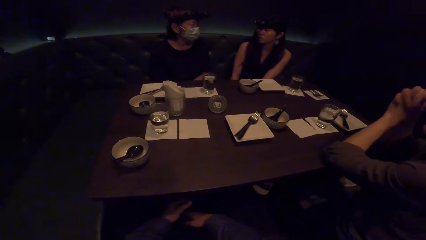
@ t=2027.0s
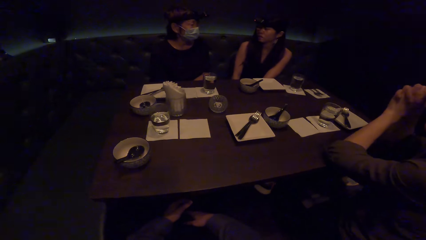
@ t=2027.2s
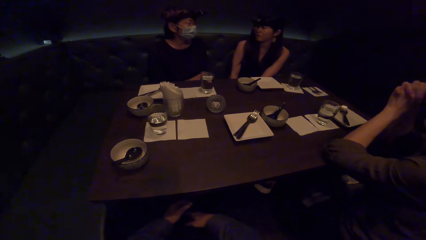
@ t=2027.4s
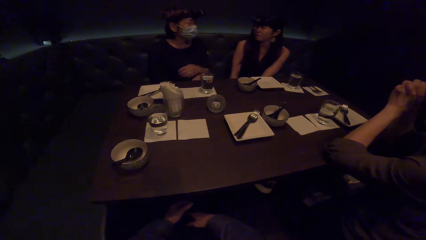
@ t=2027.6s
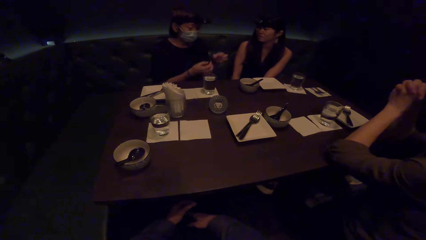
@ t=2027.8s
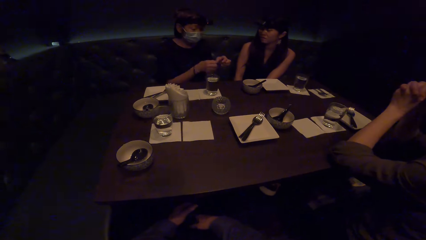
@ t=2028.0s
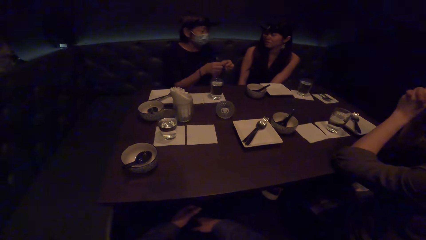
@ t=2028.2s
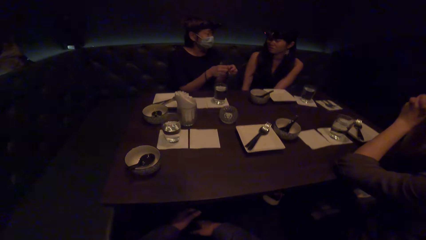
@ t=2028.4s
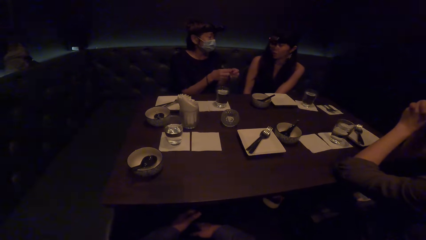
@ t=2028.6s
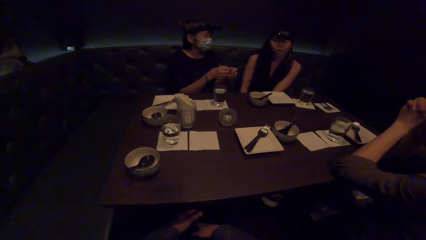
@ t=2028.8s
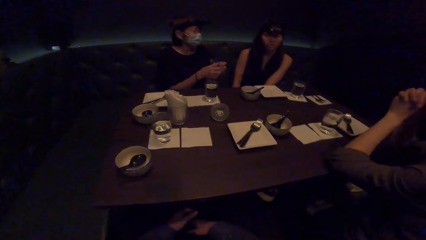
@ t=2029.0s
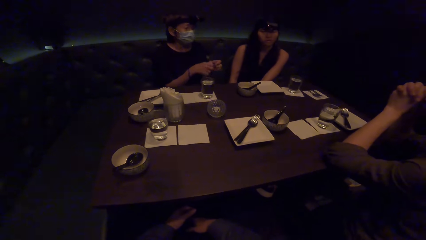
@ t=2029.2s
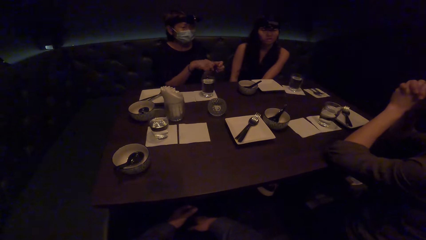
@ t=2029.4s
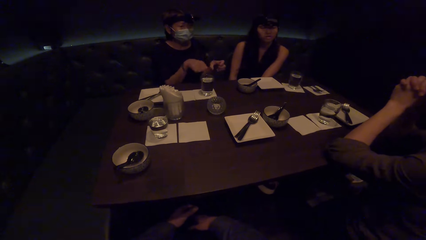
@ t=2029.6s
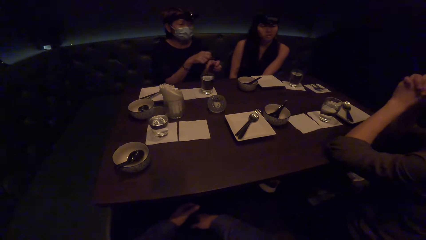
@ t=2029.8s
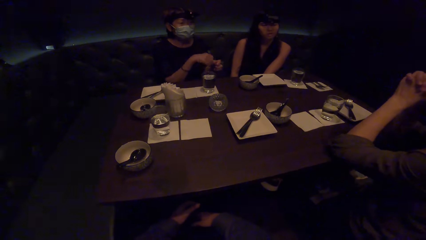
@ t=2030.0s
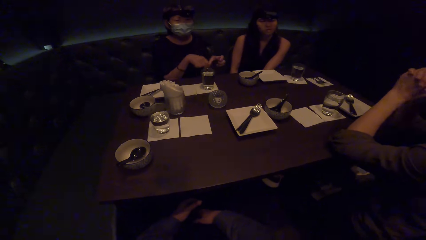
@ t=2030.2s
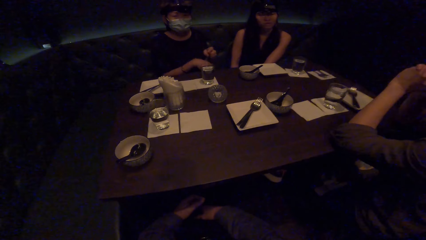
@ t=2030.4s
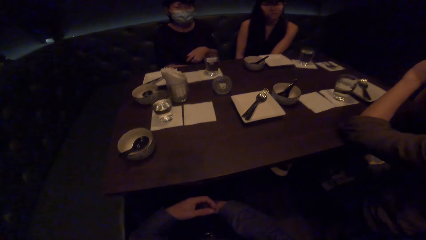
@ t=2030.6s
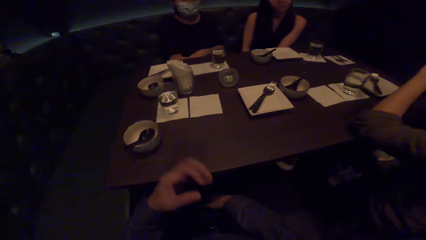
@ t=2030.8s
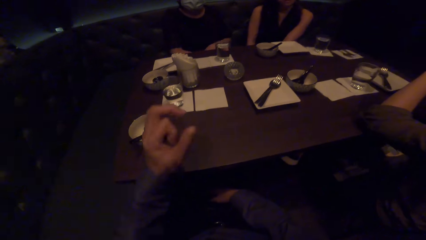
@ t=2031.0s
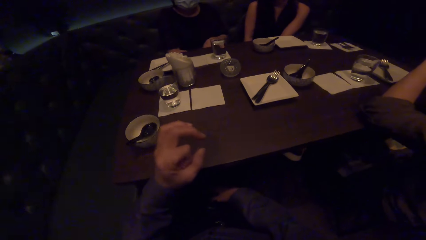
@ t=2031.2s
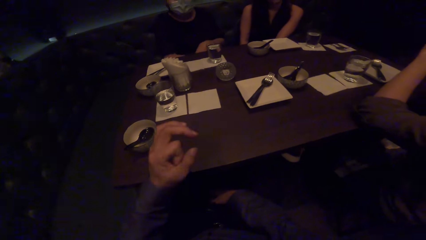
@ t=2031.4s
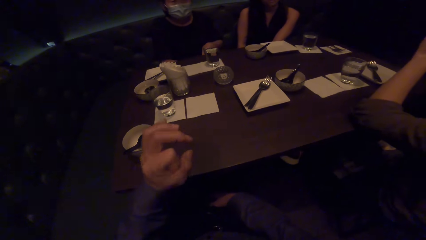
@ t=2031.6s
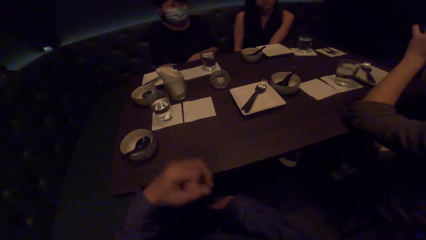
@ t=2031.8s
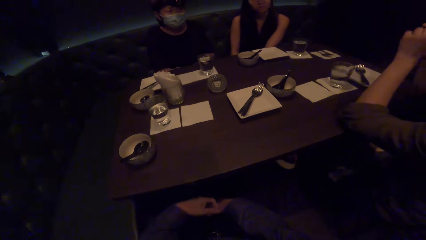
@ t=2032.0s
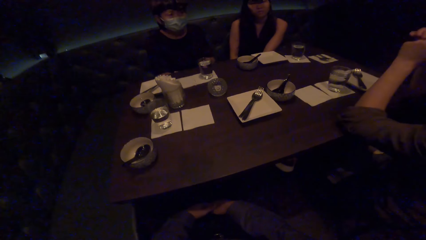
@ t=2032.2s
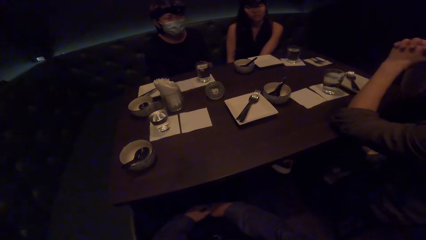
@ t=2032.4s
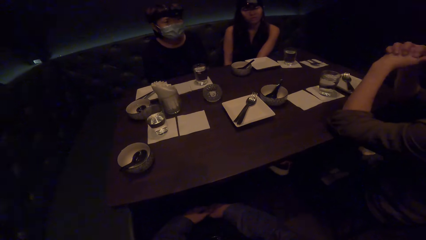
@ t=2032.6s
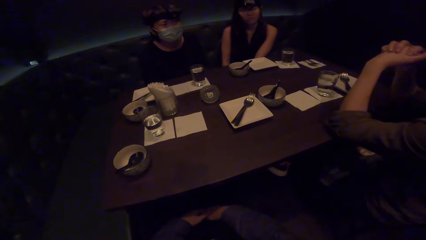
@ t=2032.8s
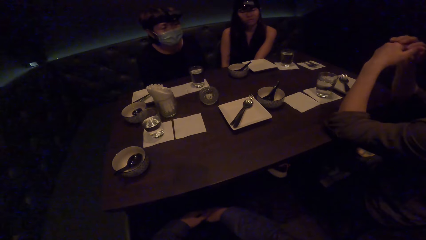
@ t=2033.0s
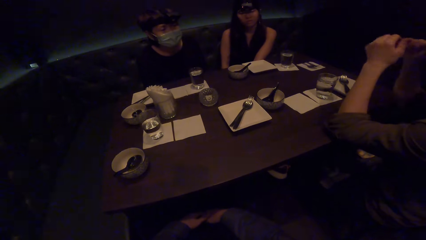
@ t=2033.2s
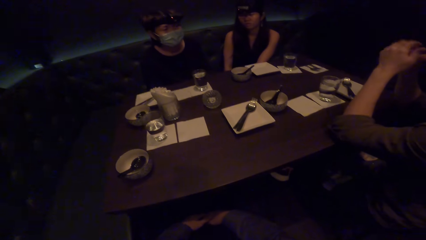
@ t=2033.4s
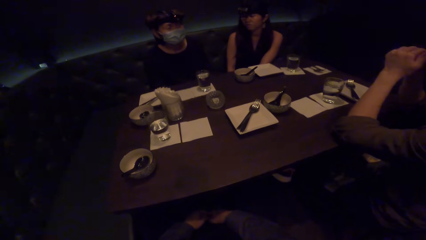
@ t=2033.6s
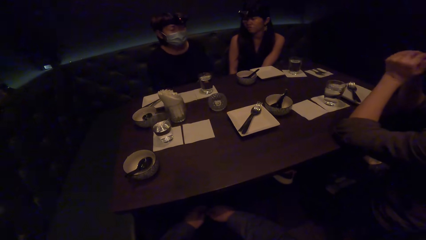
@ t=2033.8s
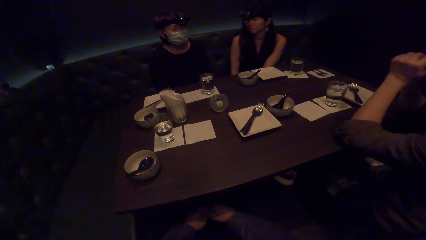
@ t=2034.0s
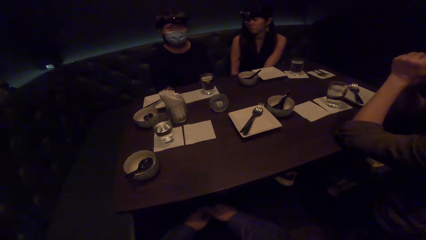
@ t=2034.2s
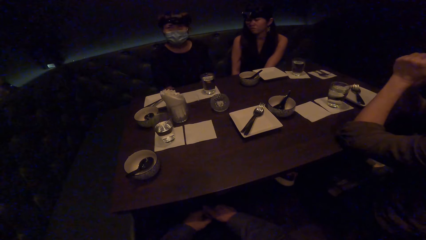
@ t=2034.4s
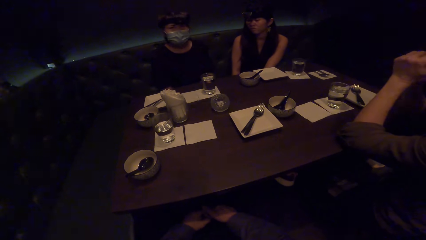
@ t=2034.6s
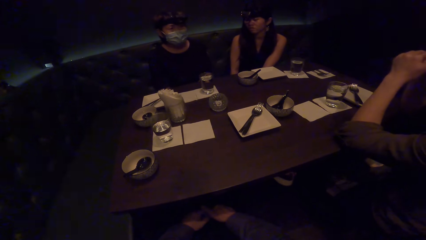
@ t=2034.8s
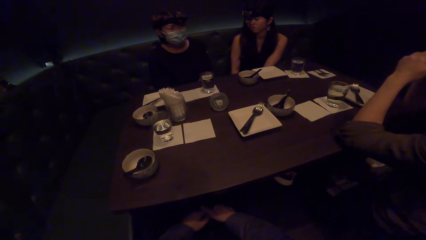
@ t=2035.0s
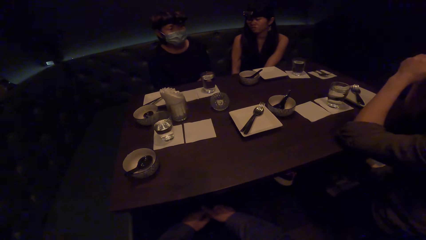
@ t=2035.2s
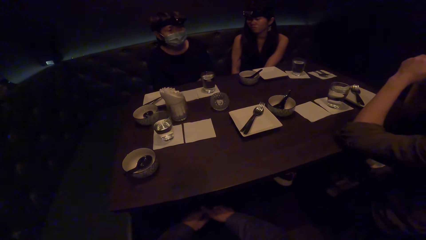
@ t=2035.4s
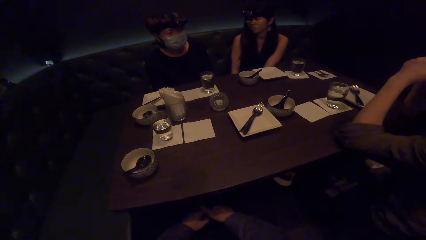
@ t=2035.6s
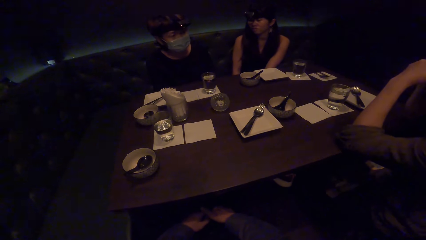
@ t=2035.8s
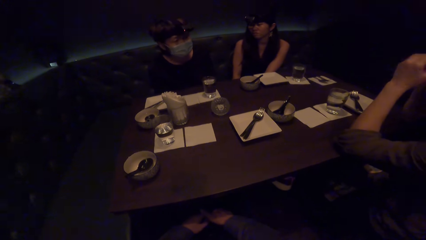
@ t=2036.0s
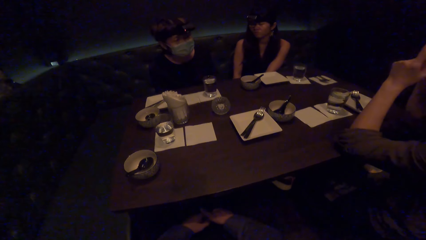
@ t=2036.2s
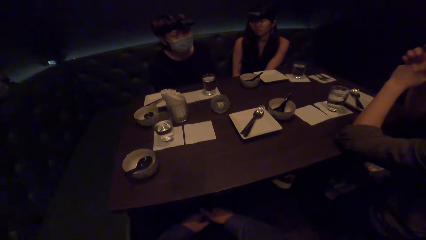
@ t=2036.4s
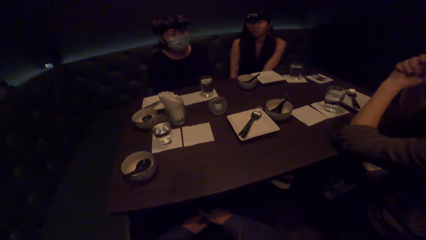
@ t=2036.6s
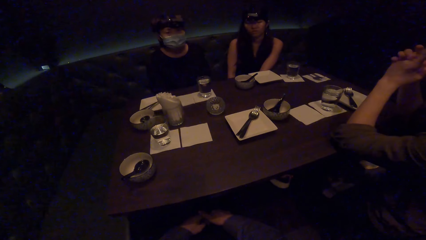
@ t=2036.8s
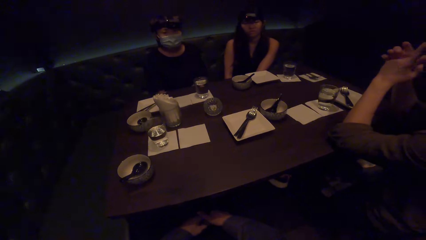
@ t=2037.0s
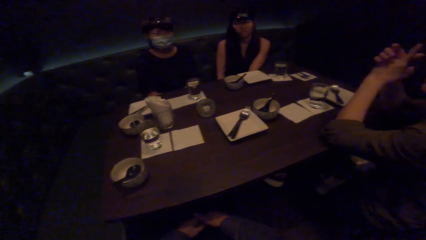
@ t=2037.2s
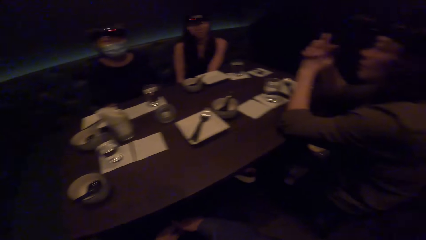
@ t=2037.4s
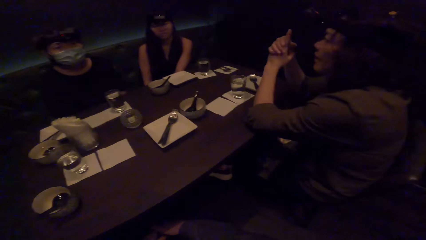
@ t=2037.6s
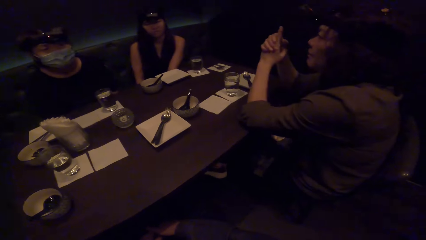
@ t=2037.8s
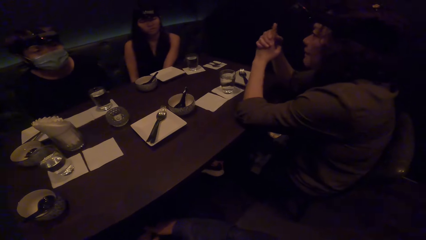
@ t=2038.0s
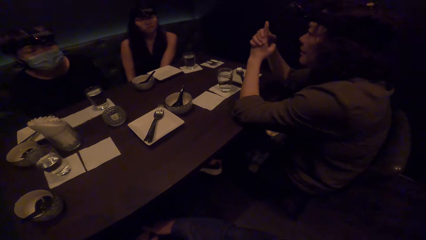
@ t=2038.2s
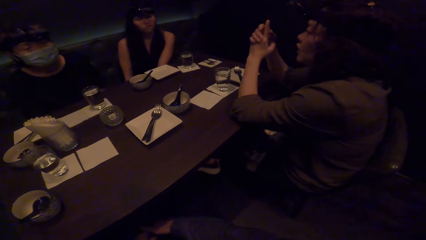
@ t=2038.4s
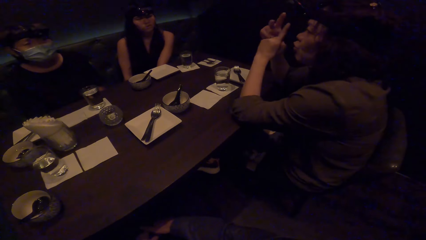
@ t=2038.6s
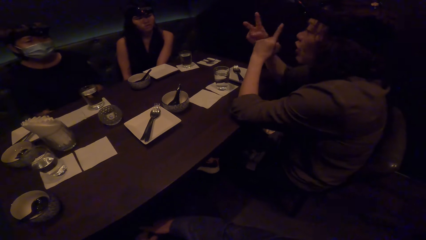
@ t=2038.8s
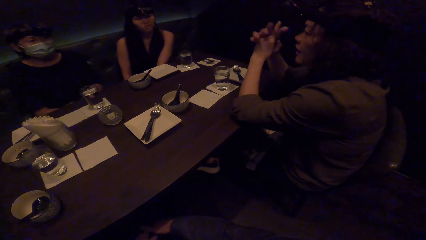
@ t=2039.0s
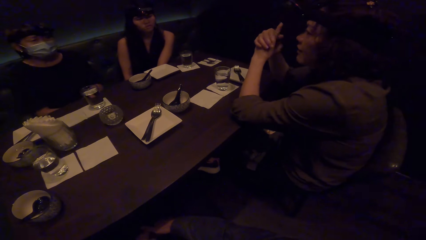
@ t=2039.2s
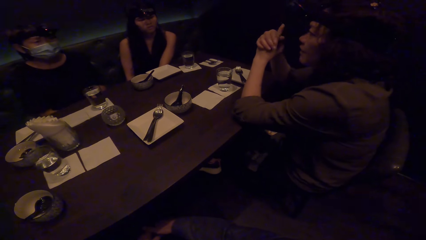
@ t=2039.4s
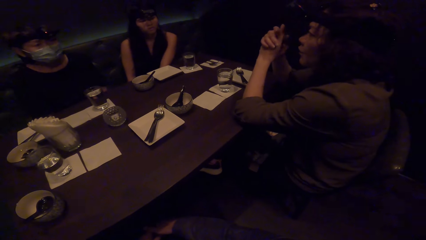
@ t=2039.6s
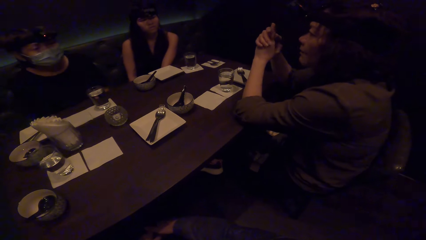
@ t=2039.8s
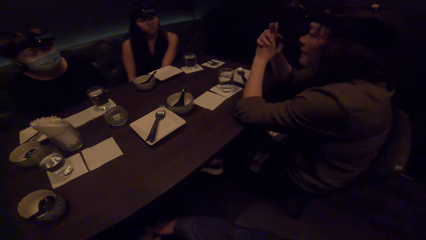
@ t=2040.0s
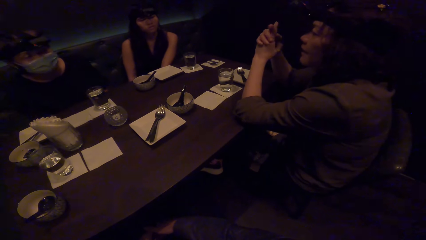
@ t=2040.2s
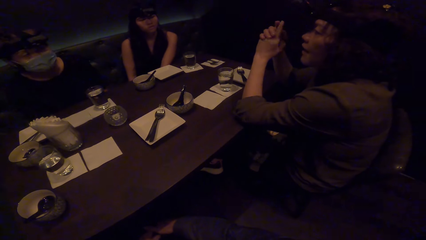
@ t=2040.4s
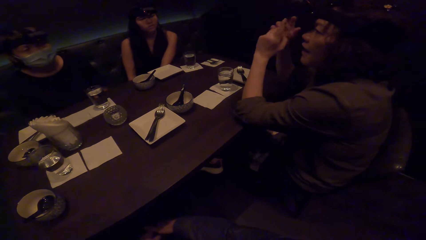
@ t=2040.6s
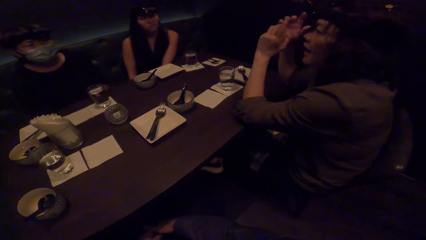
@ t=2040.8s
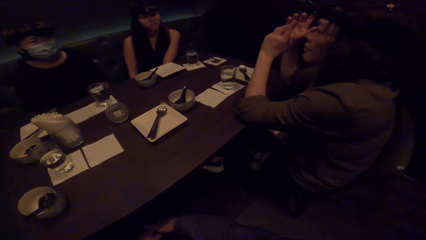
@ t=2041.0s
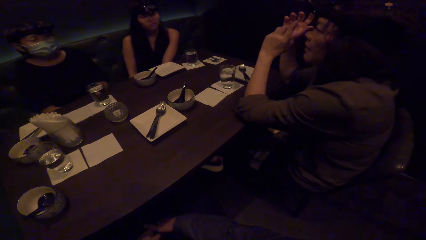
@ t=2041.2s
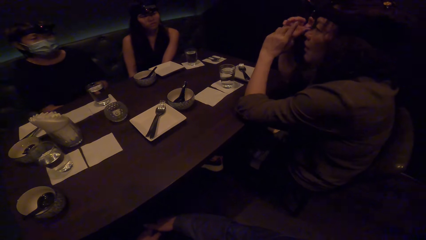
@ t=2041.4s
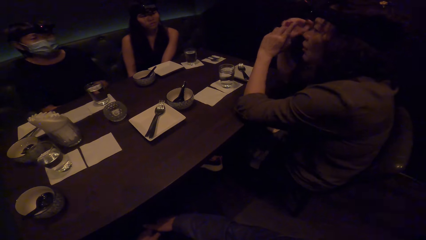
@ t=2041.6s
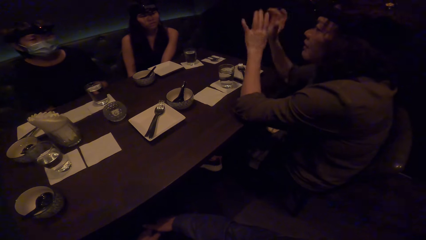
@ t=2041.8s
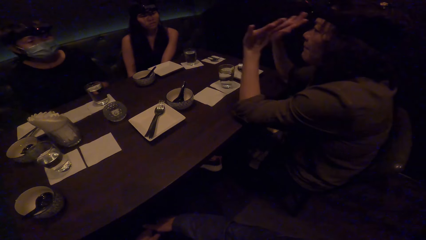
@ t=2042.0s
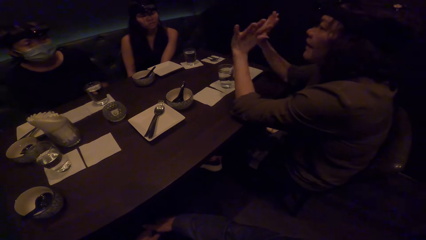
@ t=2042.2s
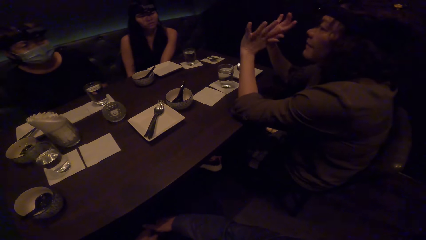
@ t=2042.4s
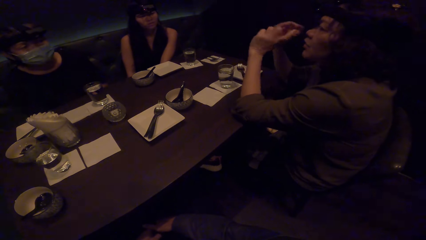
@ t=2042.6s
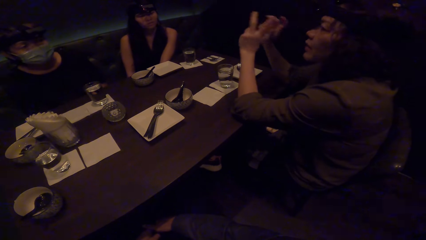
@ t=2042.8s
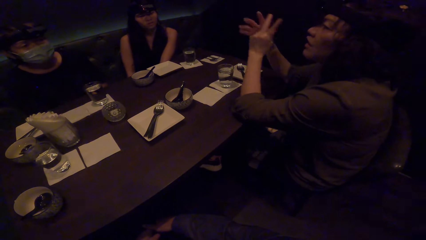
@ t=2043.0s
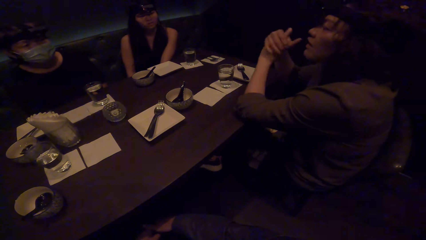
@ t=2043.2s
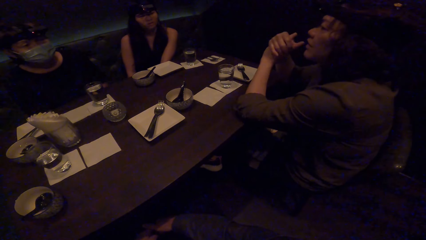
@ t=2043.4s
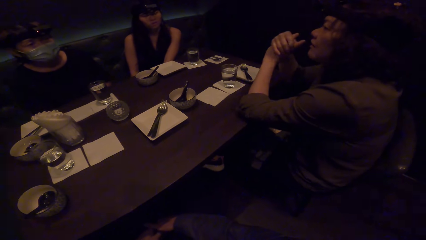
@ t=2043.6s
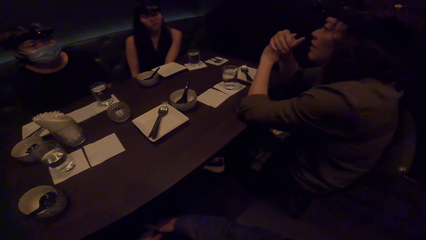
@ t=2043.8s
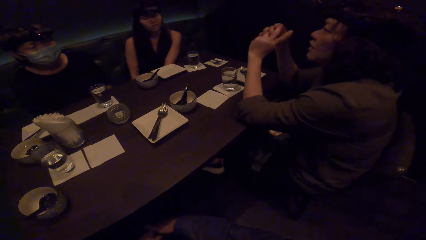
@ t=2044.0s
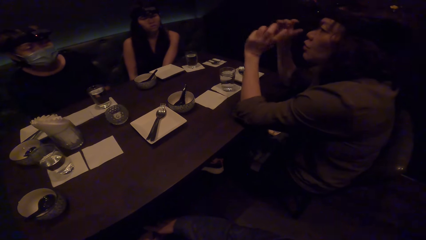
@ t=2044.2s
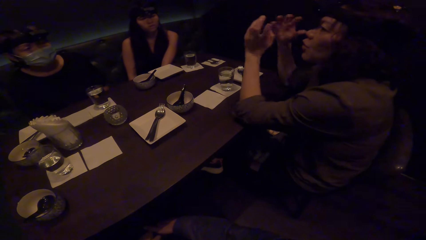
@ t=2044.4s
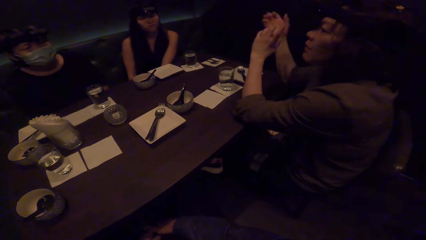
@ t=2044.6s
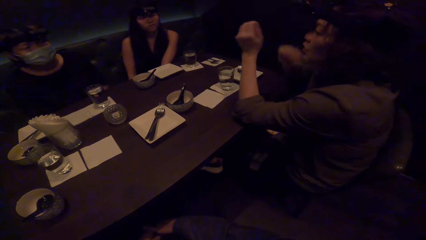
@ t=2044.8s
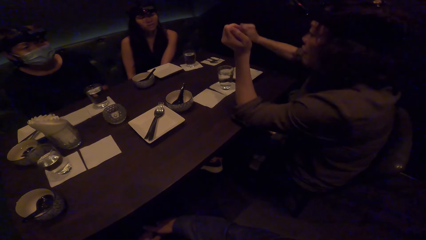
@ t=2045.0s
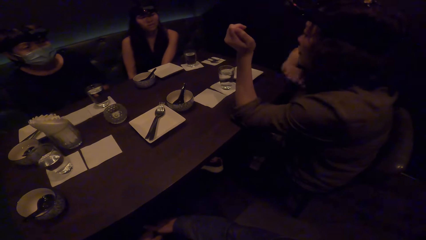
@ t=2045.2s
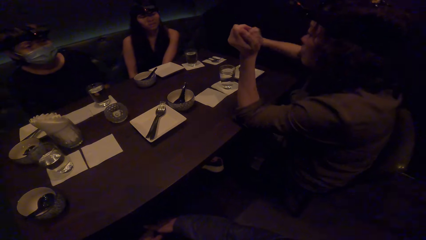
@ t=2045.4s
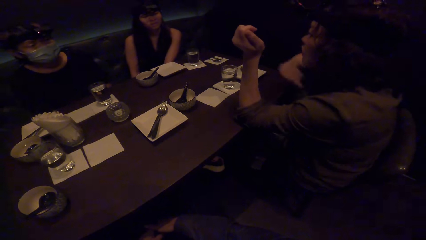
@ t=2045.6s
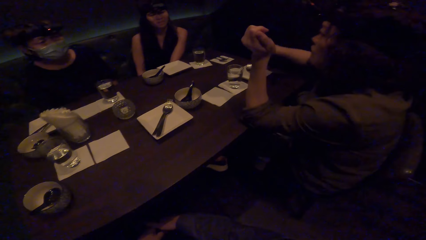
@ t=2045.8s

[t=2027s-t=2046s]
A woman moves her hand. The camera wearer moves a hand. They look around. They look around again.
